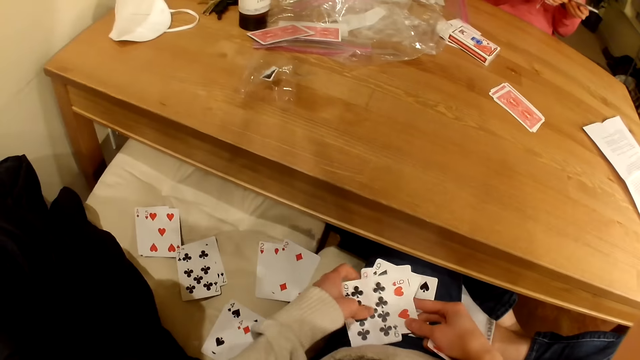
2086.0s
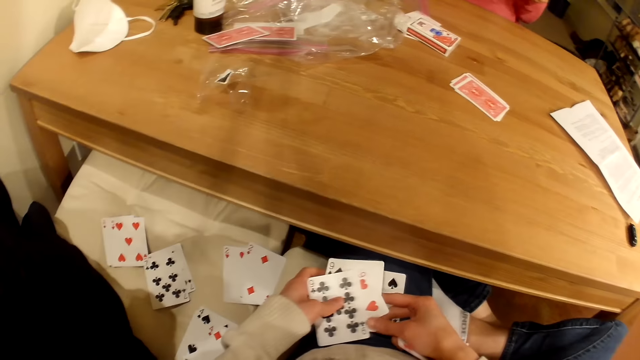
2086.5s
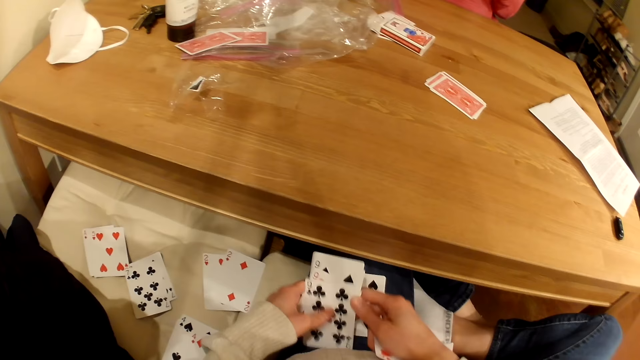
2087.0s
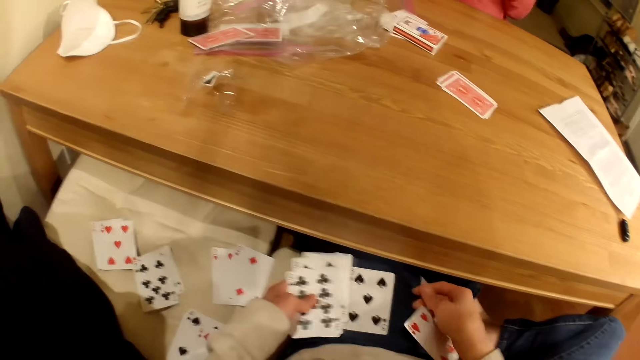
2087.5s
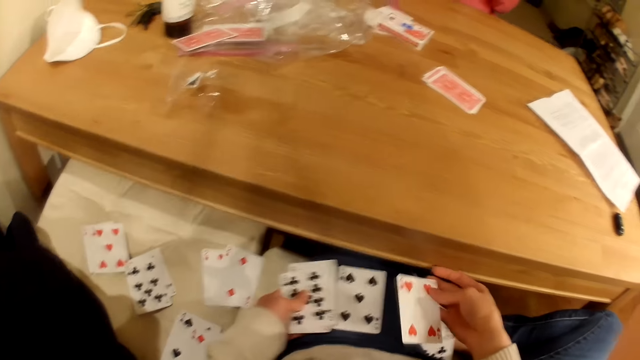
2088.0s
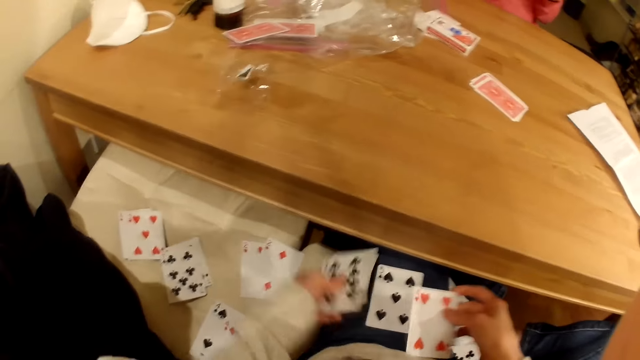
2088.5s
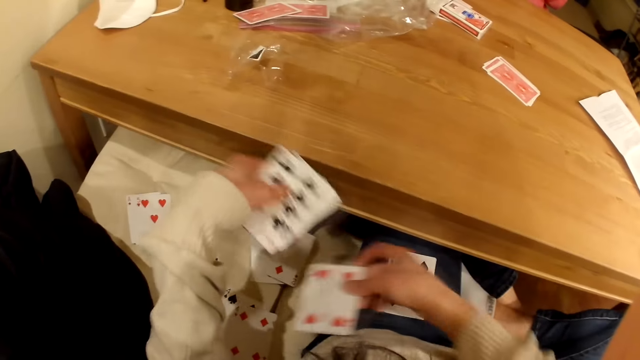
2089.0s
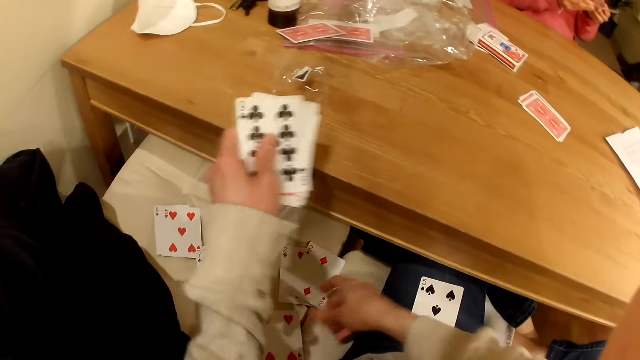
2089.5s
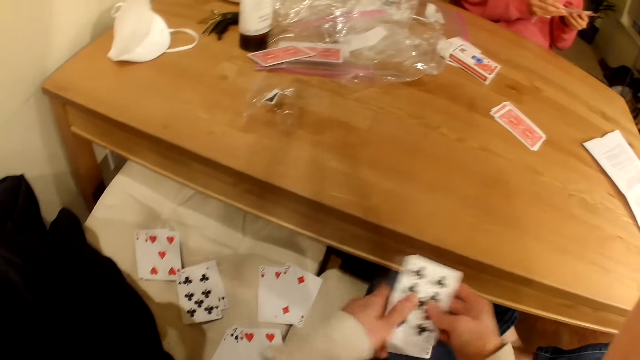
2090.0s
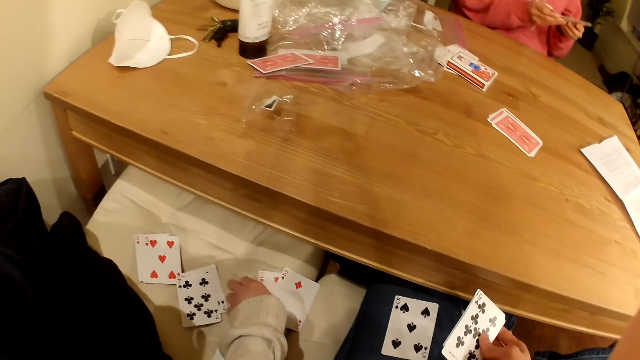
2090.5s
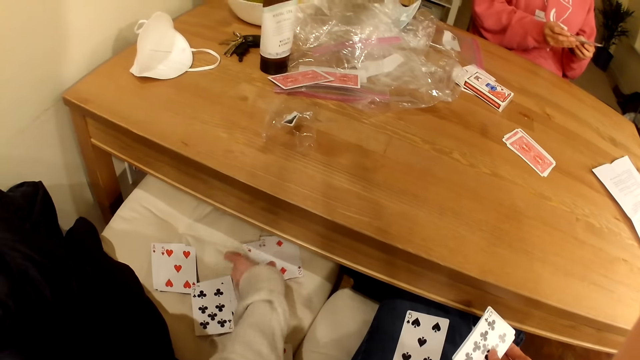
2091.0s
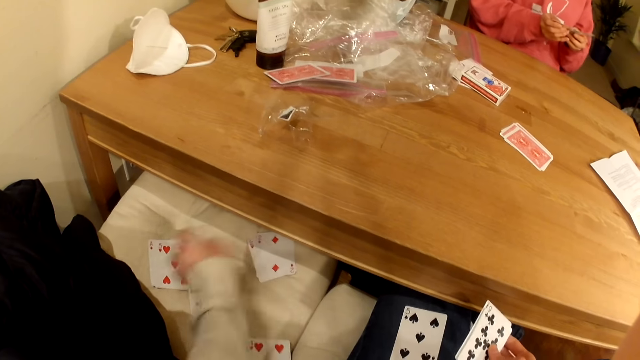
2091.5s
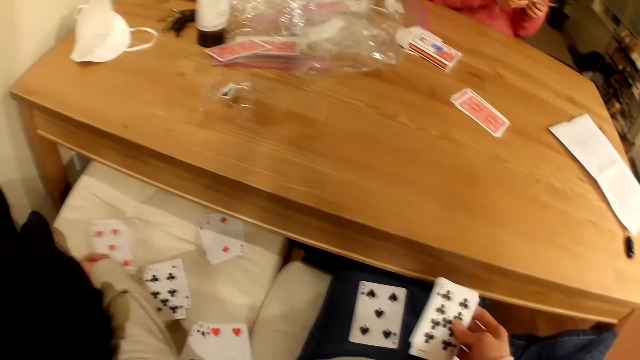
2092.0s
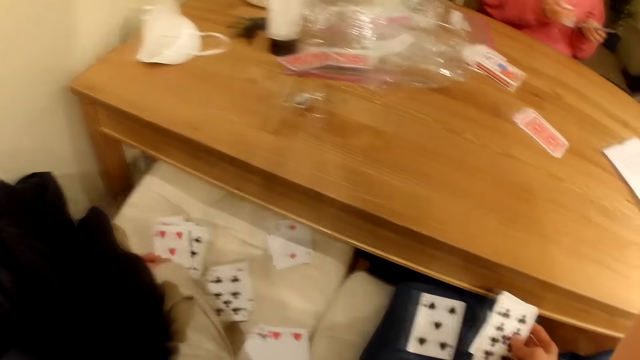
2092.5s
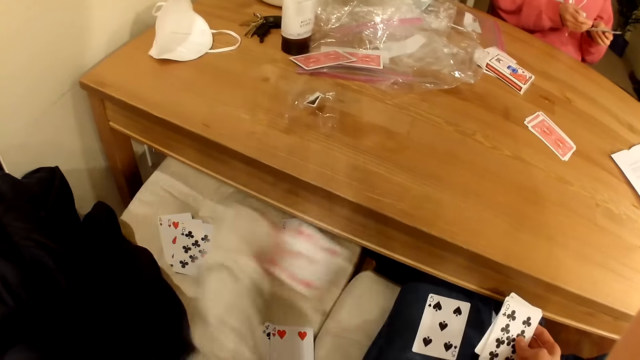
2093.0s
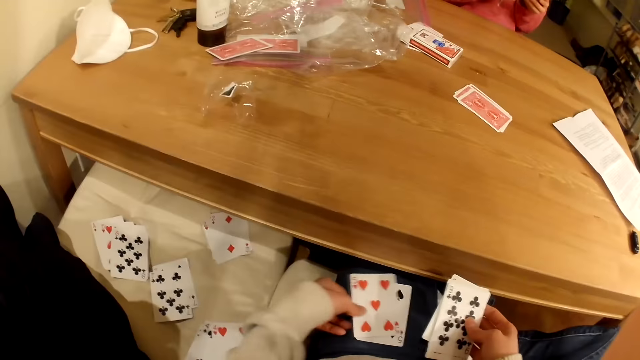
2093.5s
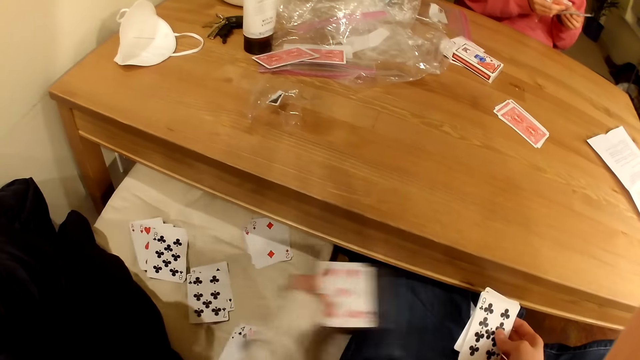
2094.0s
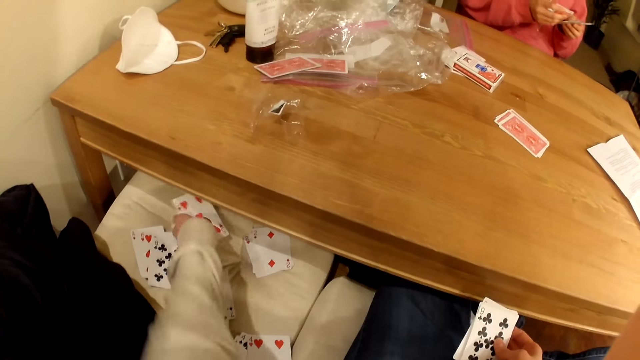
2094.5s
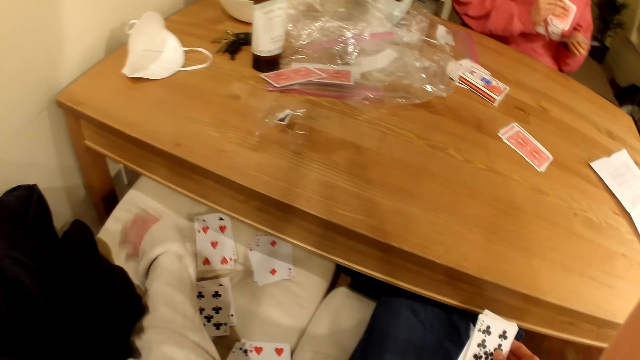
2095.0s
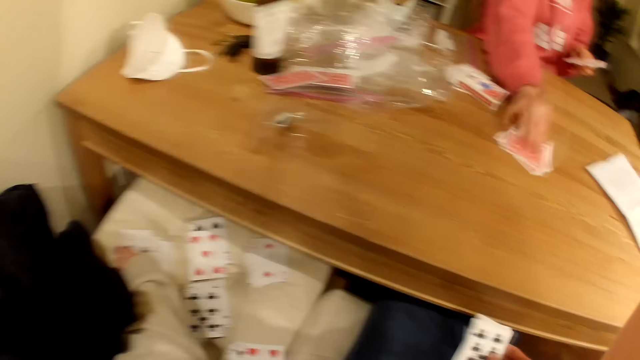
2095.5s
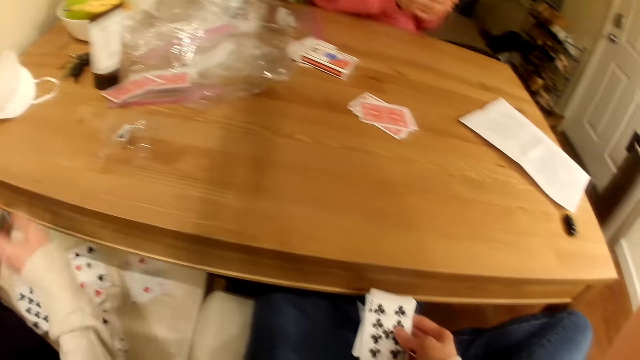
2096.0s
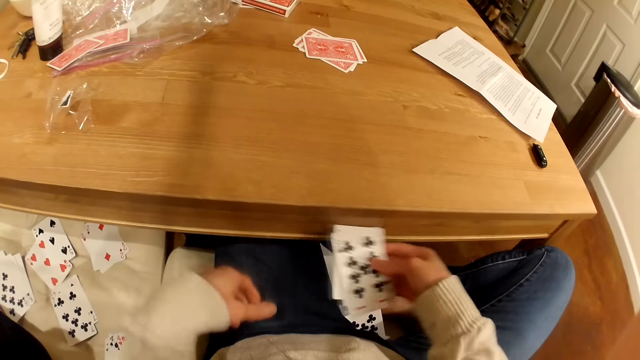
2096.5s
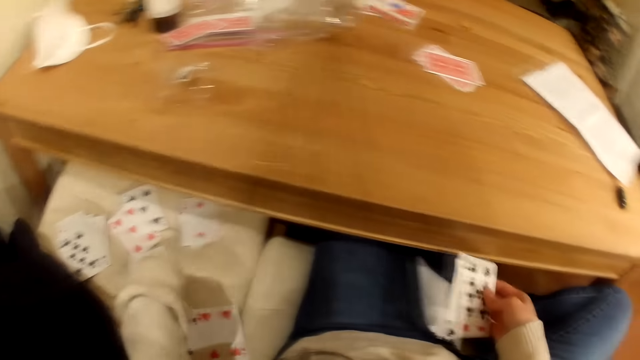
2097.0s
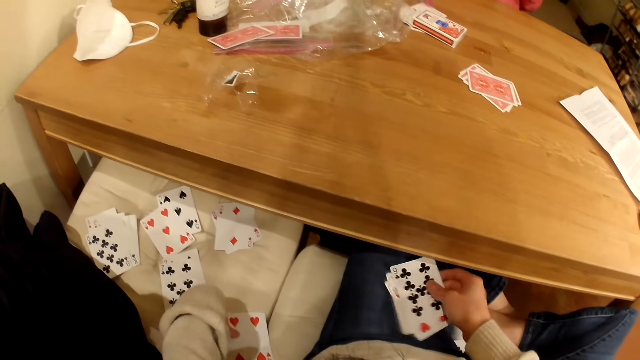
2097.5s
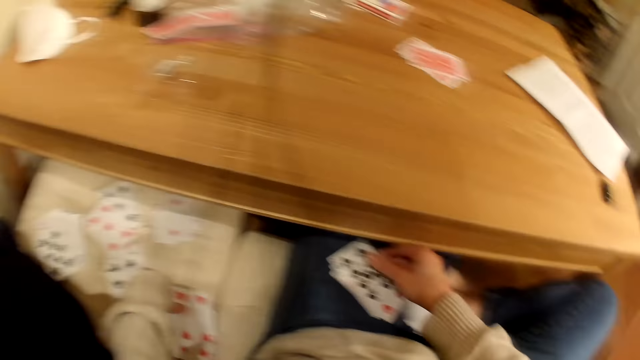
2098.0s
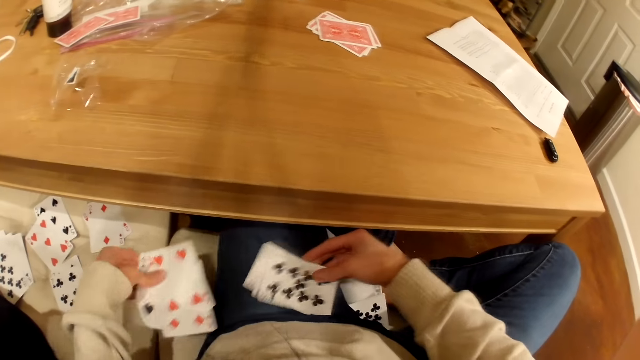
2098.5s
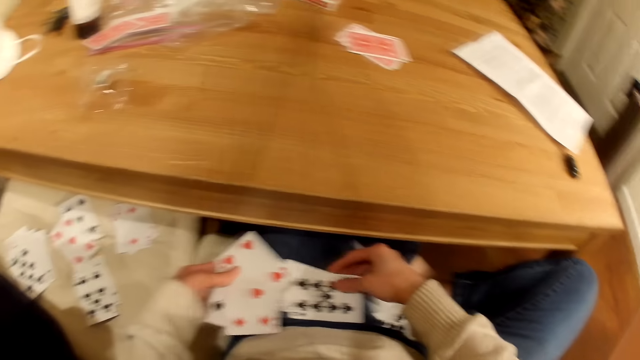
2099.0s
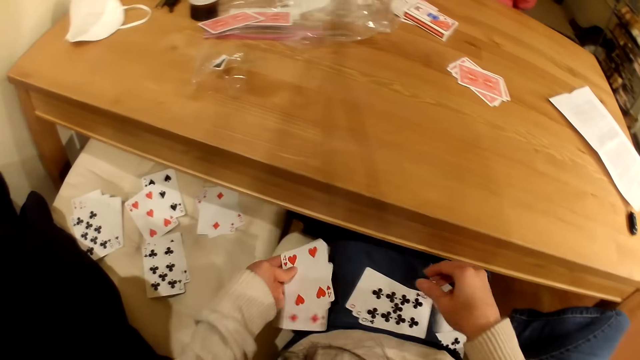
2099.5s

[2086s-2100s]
The camera wearer places playing cards on the seat. They move the playing cards on the seat. They pick the playing cards from the seat. They pick the playing cards from the thighs. They place the playing cards on the seat. They touch the playing cards on the seat. A person puts playing cards on the table. The camera wearer picks the playing cards from the seat.

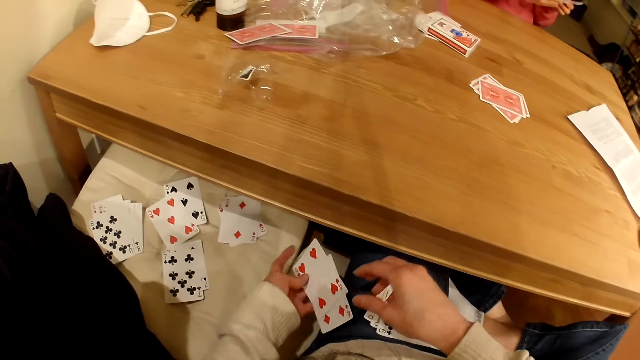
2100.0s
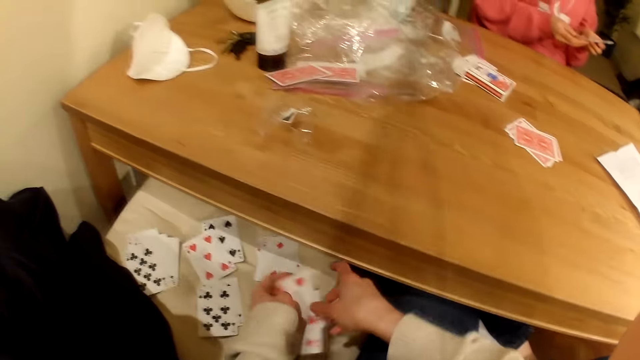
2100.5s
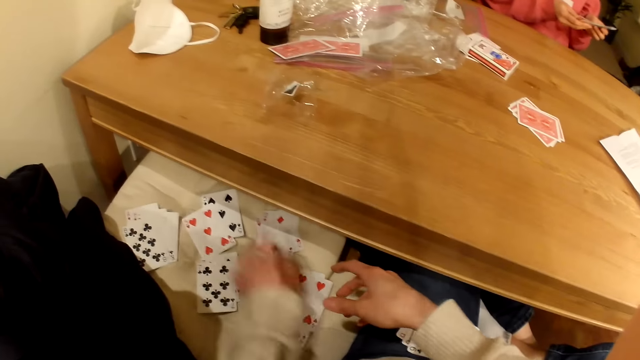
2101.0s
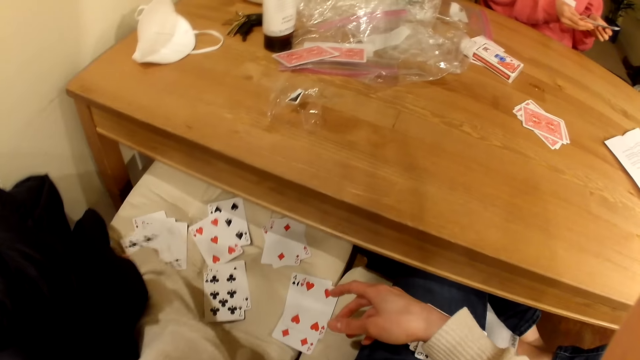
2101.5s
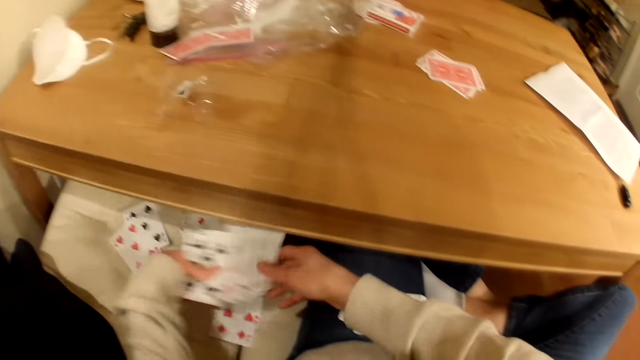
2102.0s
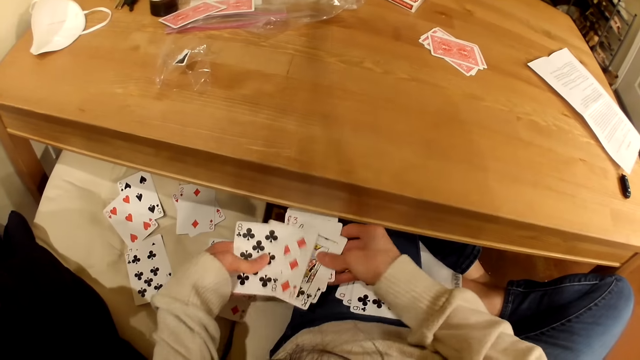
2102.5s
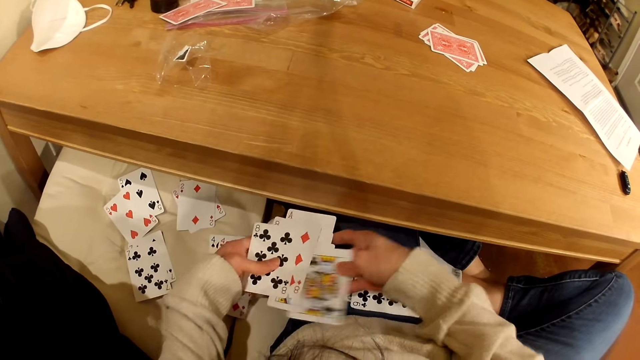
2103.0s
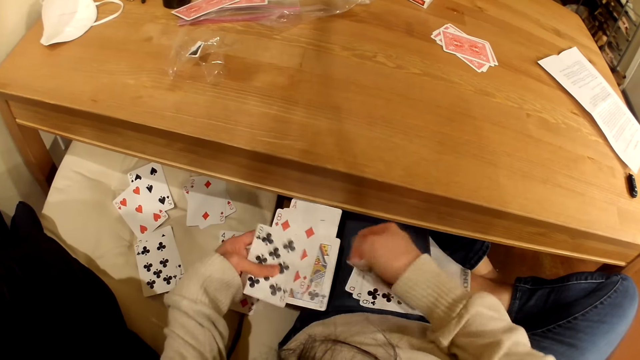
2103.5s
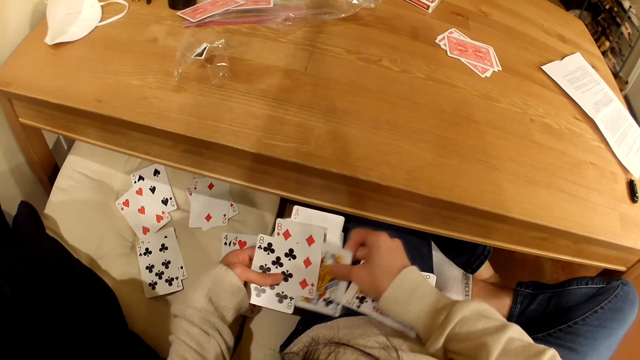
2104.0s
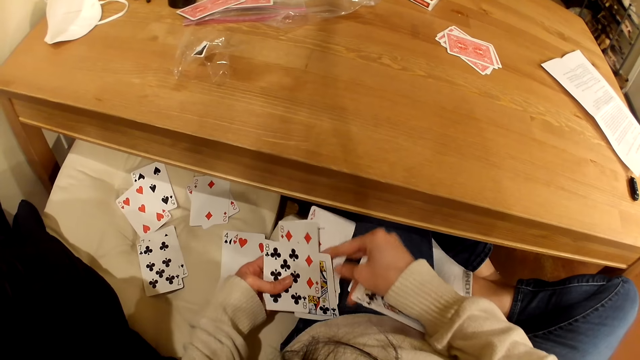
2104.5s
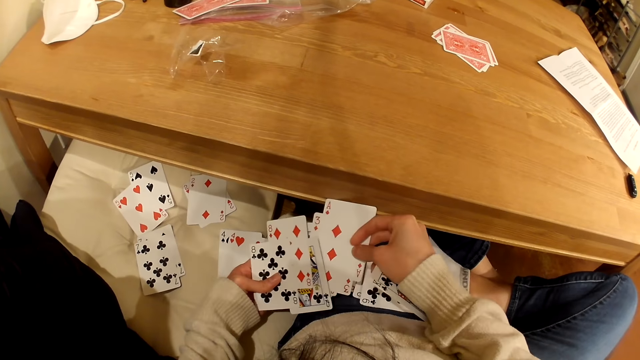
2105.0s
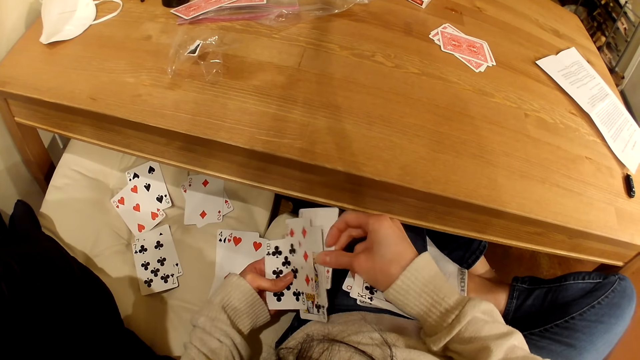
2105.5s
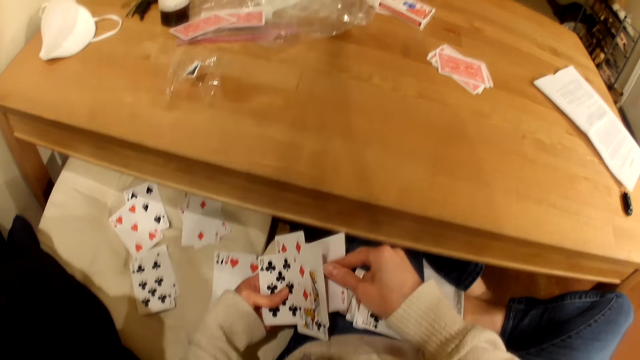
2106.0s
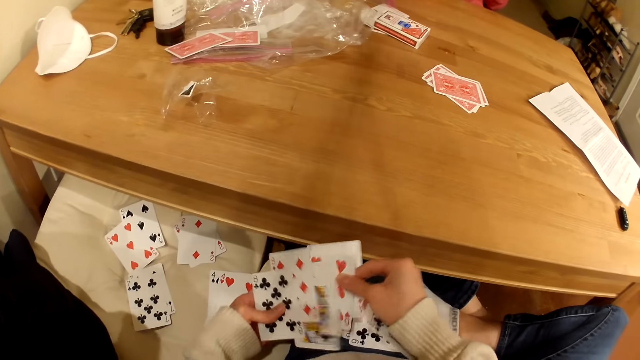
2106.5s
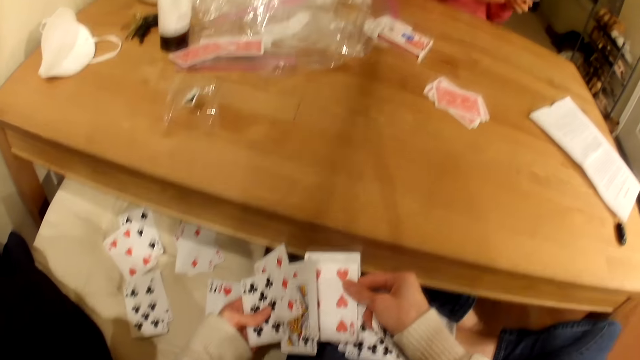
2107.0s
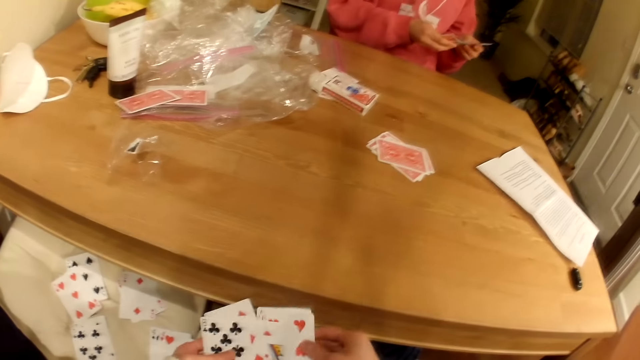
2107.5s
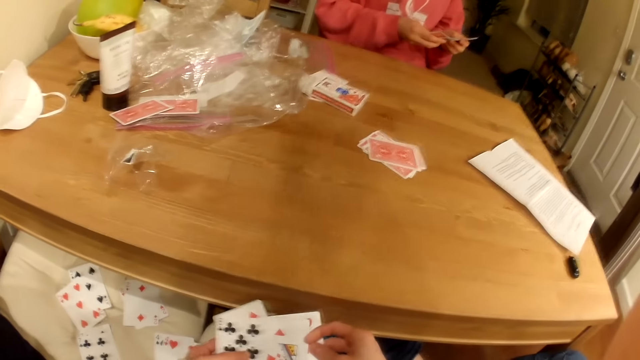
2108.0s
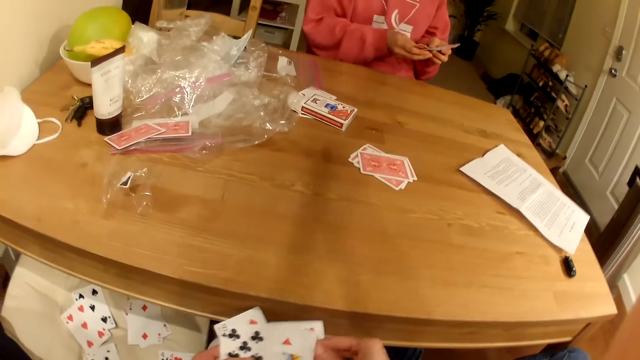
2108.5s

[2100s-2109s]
The camera wearer places playing cards on the seat. They pick the playing cards from the seat. They shuffle the playing cards.
